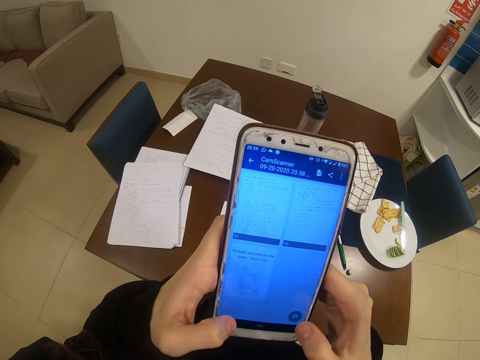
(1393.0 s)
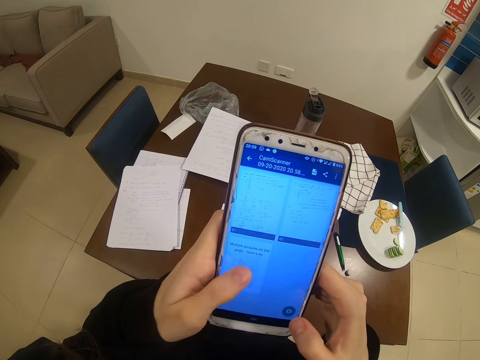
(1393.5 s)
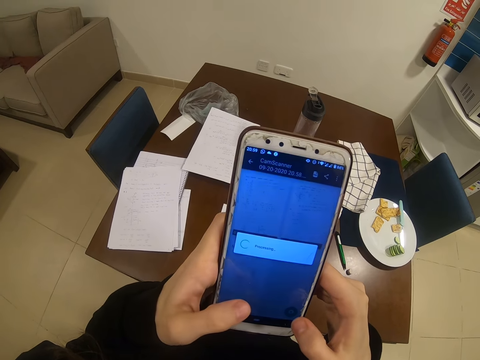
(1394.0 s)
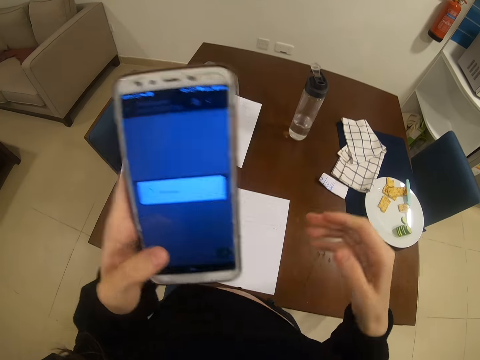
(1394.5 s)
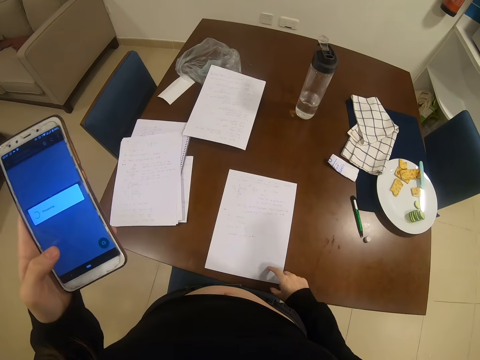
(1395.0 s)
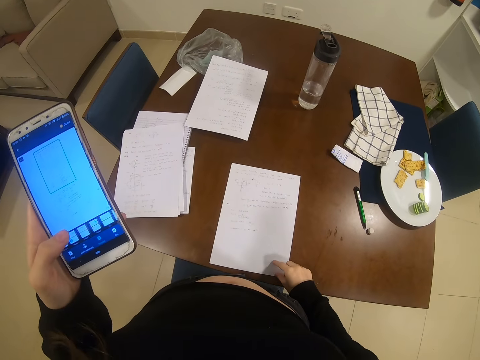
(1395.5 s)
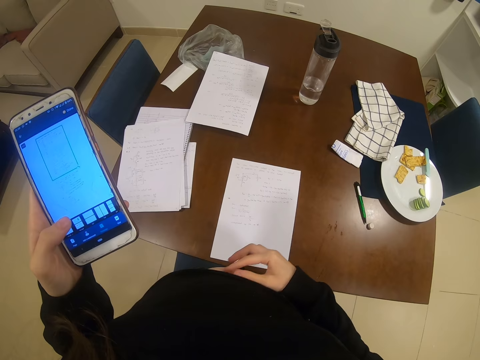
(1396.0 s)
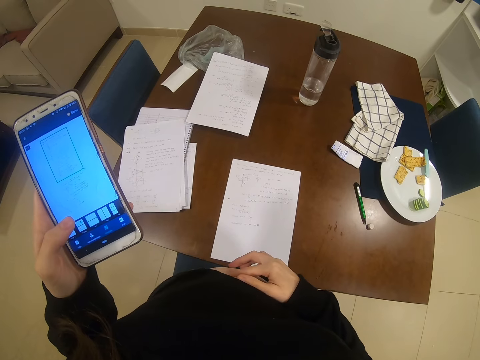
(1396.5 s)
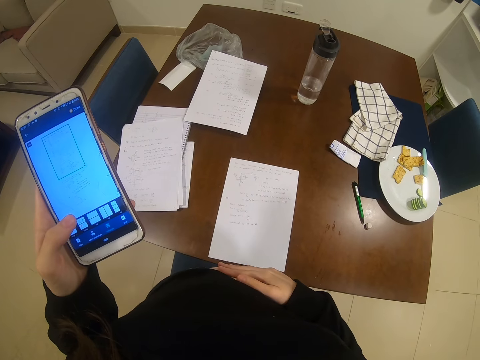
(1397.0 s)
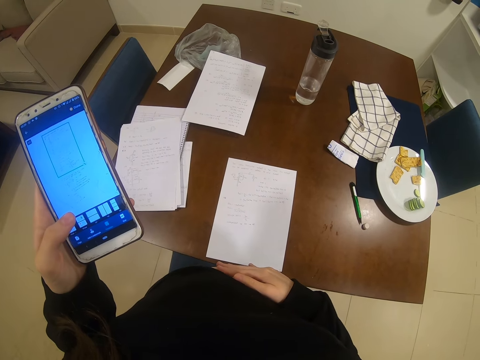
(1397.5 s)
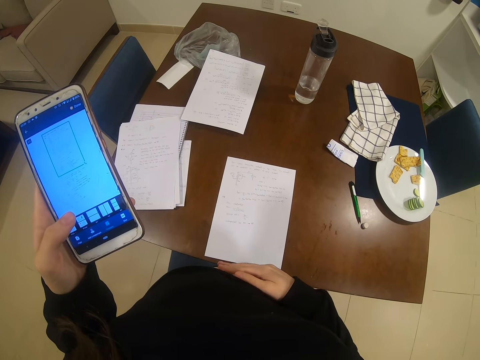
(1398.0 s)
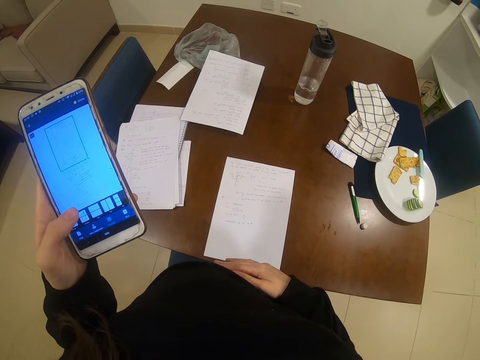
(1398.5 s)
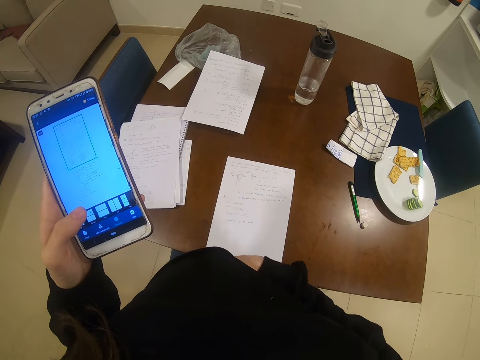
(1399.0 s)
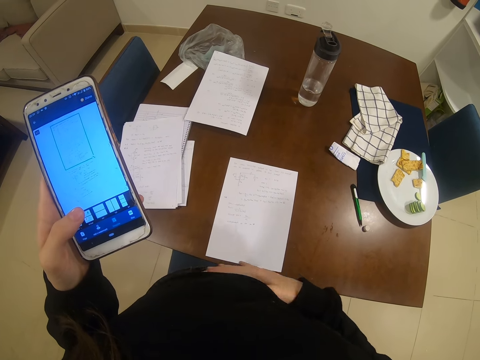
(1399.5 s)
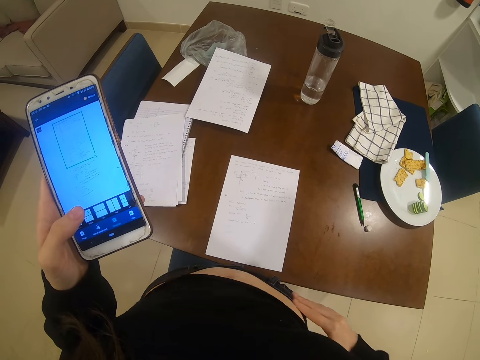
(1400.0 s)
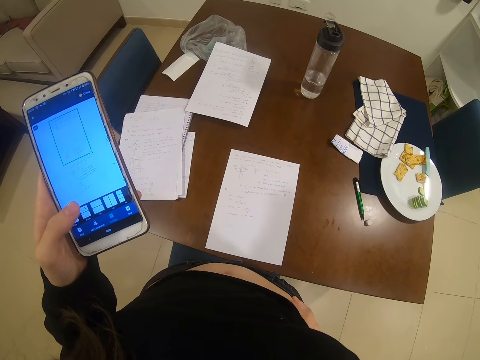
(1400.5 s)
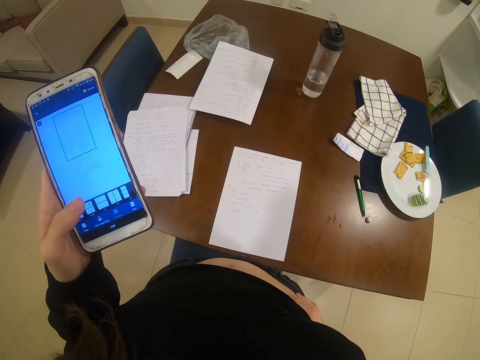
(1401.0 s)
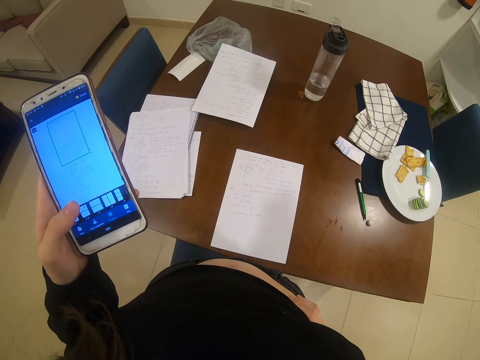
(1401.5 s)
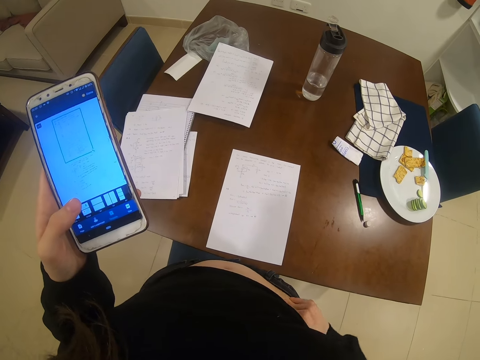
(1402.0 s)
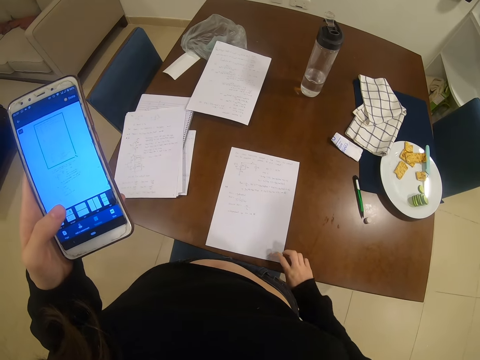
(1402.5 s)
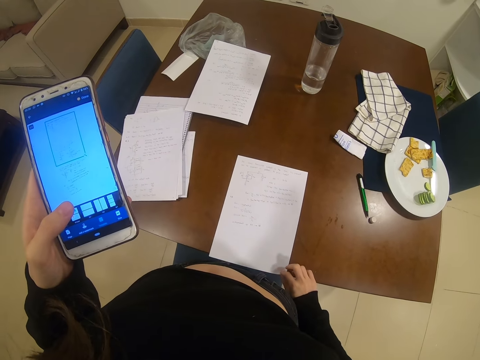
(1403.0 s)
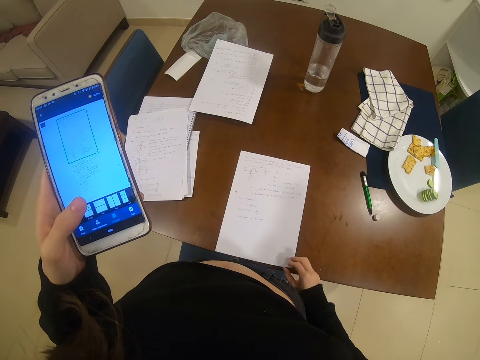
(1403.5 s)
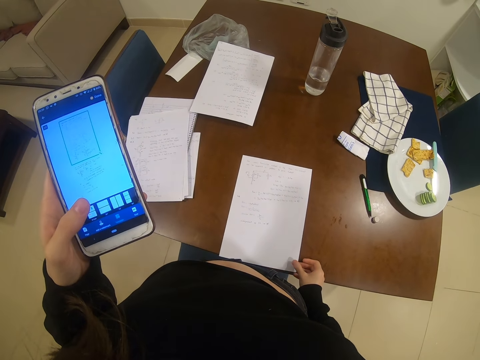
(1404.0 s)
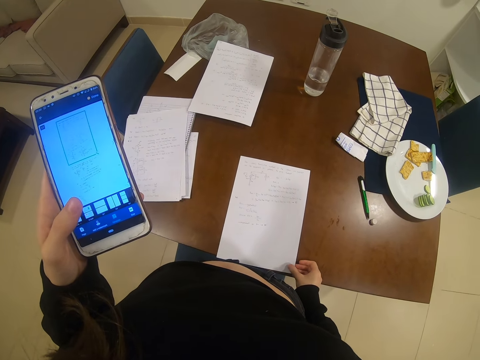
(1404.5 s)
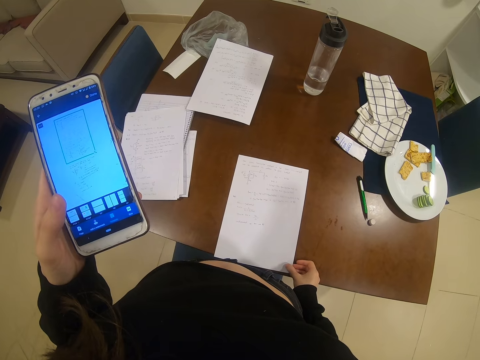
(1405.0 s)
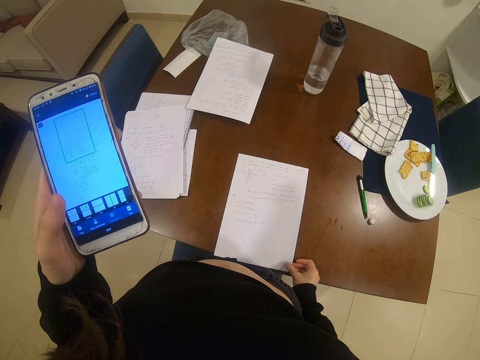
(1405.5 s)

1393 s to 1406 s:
The camera wearer touches a paper. They touch the stomach. They hold the paper. They move the paper.

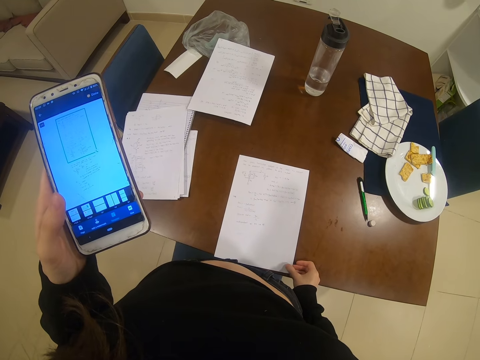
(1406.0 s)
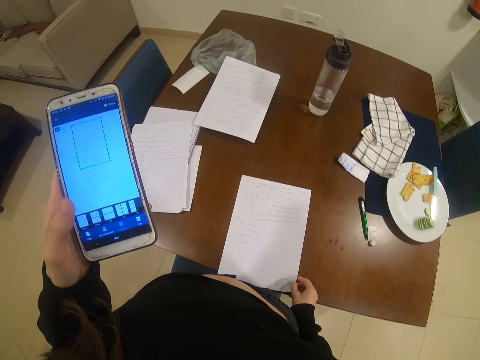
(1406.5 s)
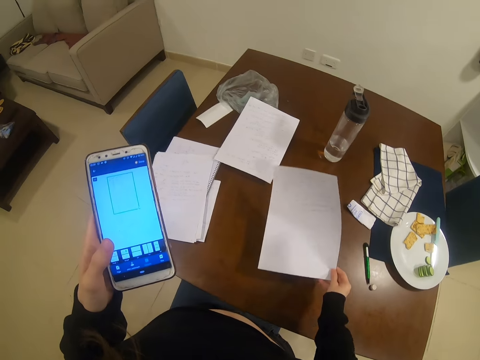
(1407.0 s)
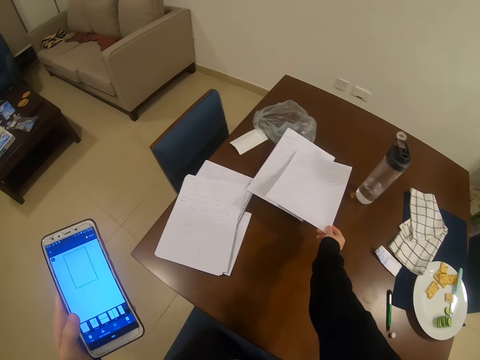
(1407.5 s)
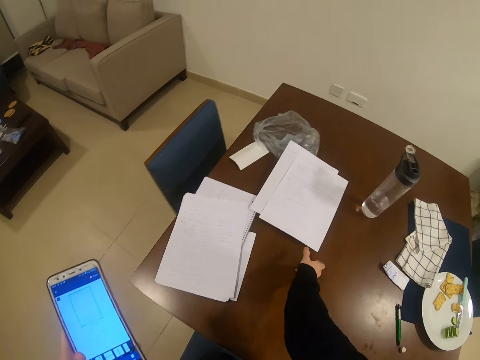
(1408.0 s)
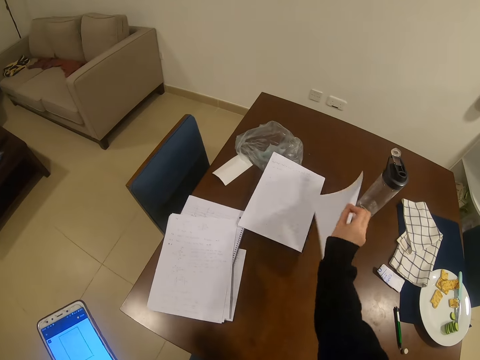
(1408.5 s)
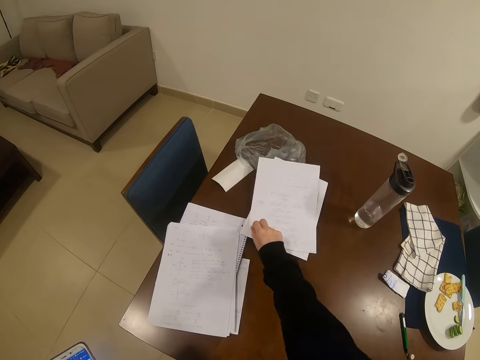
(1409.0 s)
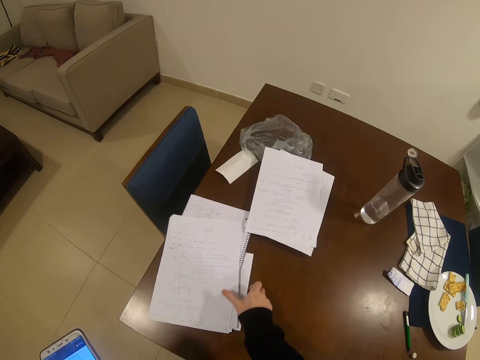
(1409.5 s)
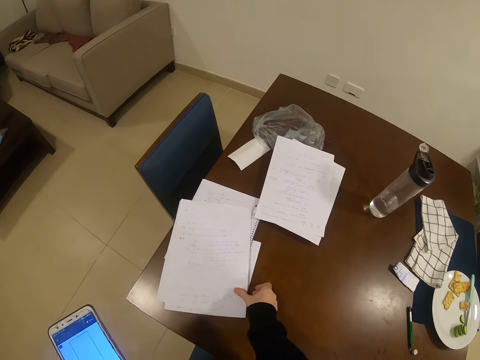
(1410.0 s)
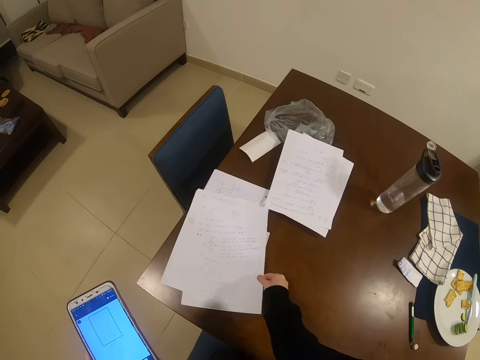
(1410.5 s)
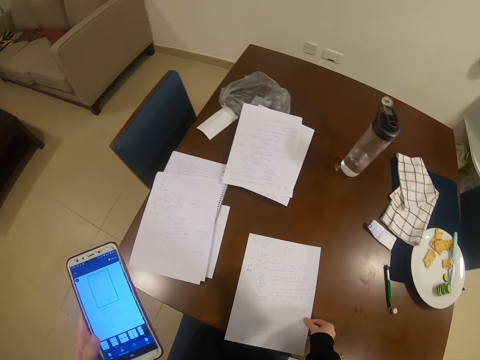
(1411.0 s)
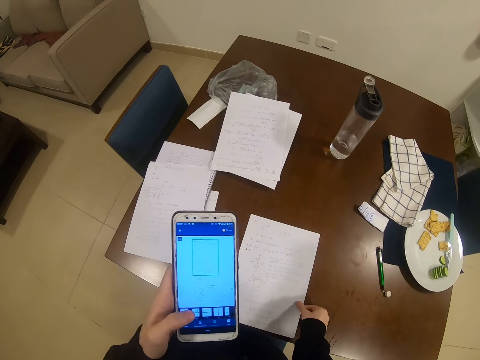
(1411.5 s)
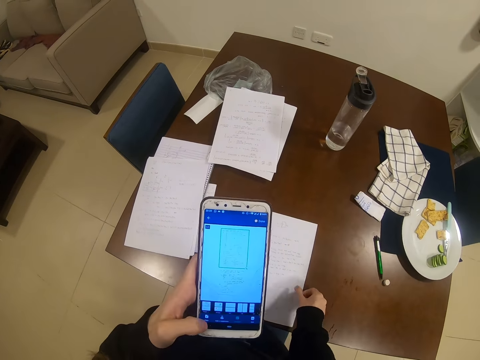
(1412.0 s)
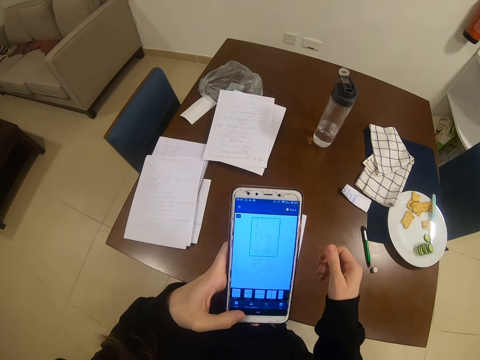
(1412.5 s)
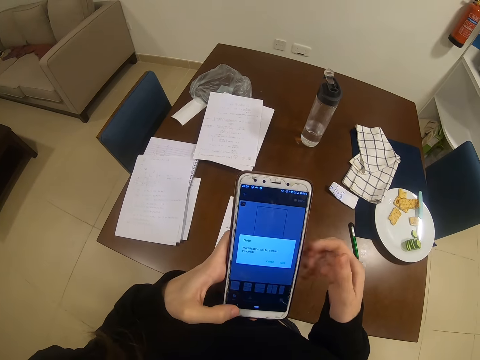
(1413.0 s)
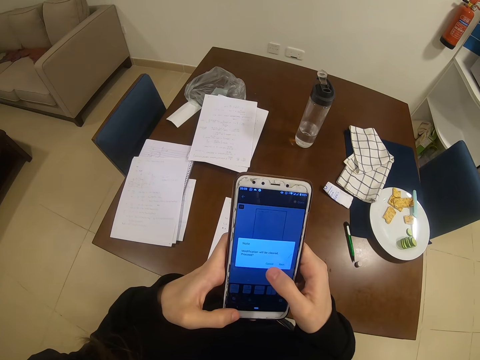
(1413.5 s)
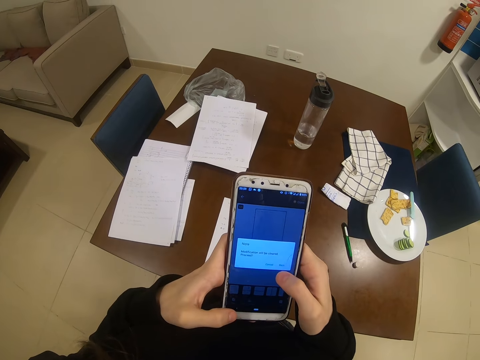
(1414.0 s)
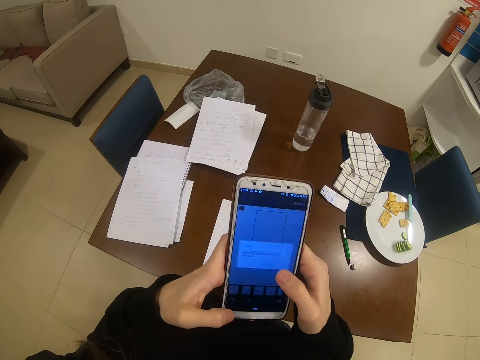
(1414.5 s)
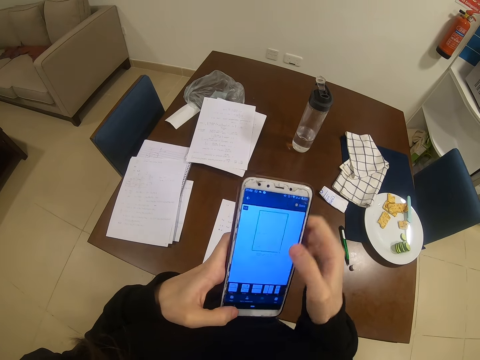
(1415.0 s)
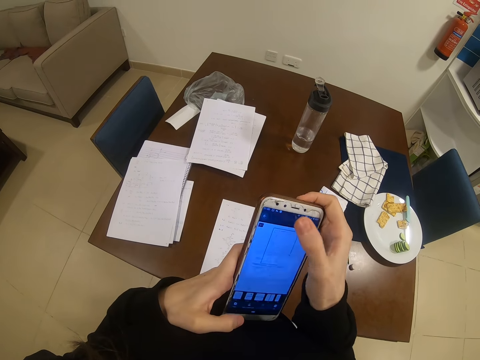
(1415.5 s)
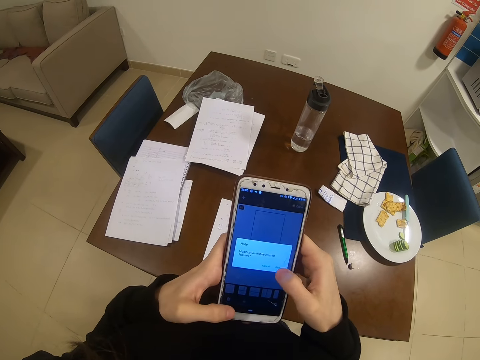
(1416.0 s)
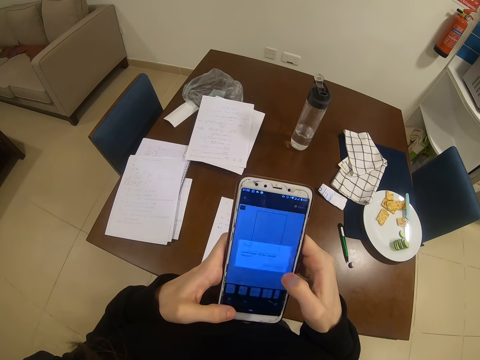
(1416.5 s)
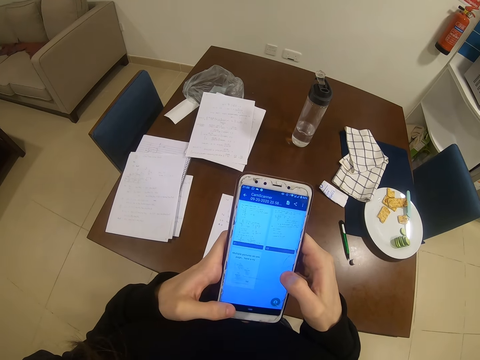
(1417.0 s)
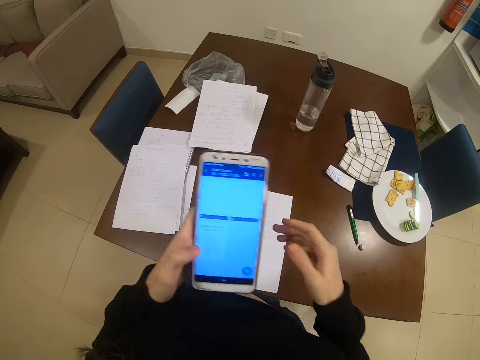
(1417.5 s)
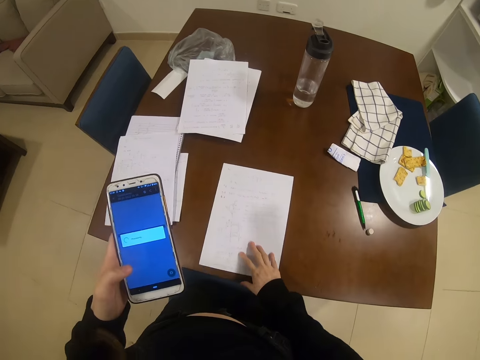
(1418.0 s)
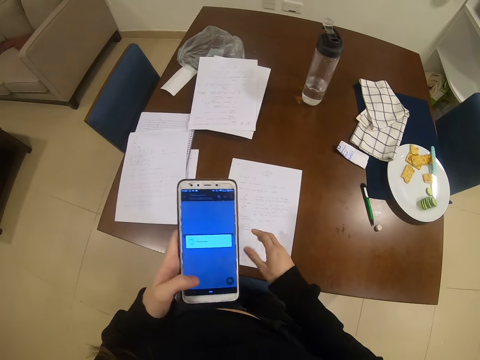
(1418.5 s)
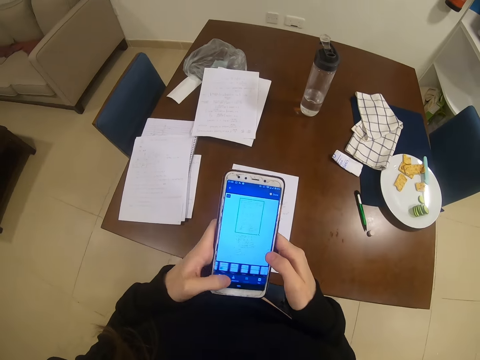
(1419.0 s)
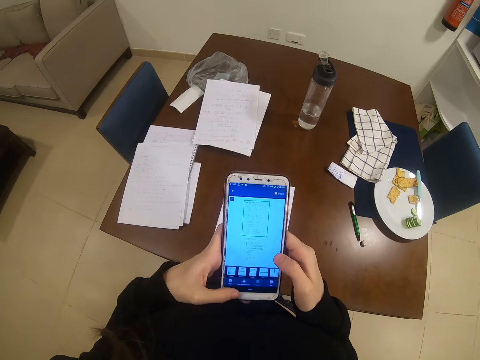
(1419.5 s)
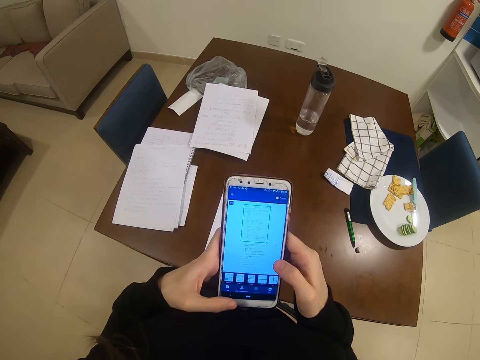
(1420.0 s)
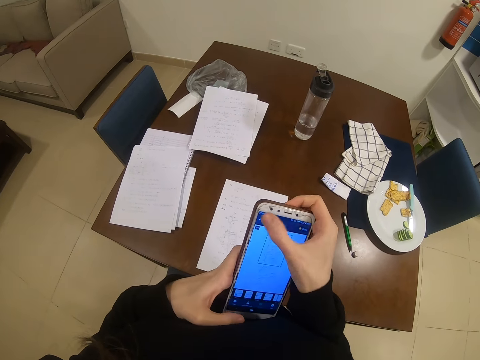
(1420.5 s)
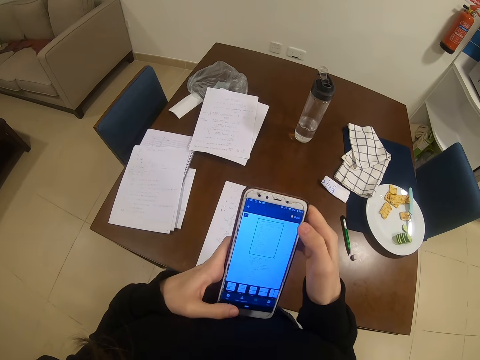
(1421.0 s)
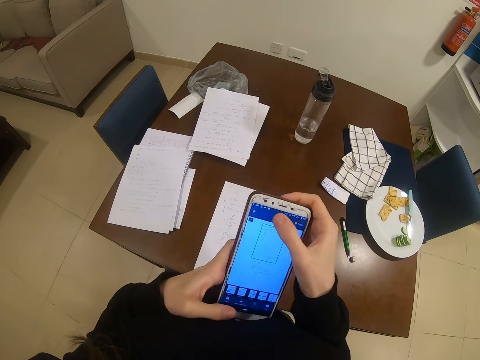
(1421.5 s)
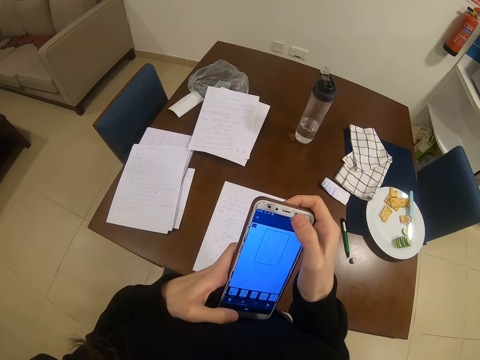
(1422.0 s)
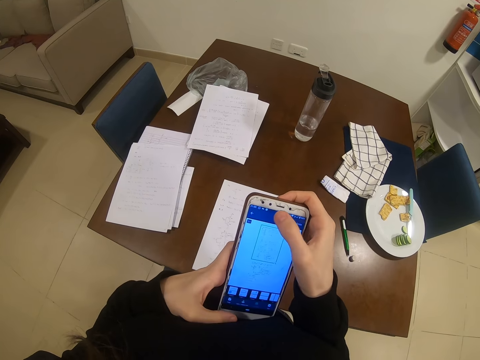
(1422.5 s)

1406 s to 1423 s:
The camera wearer puts the paper aside. They pick up another paper. They take a picture. They operate the phone. They dial the phone. They move the paper. They operate the phone.
